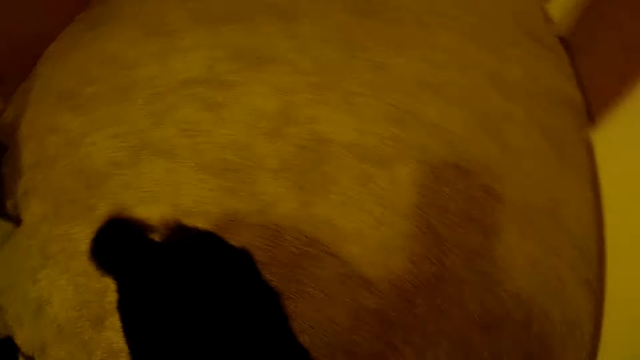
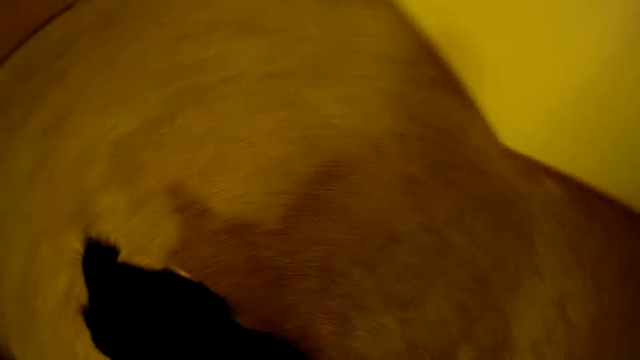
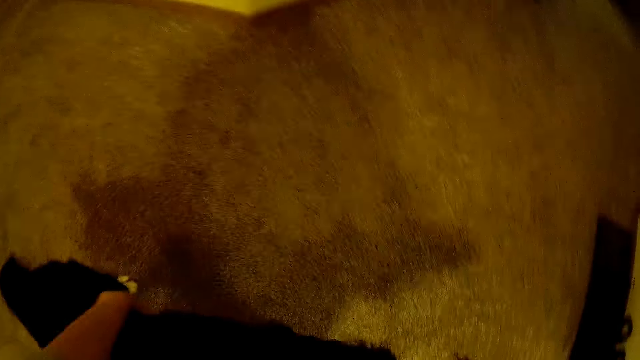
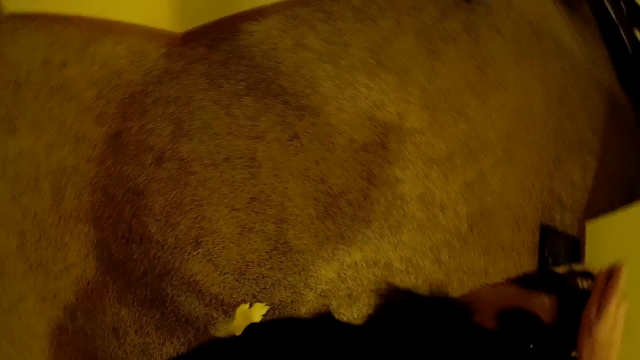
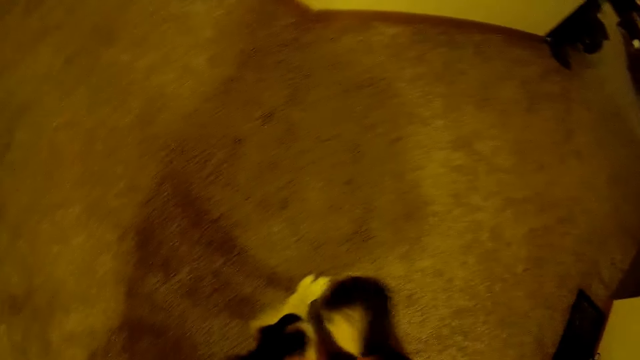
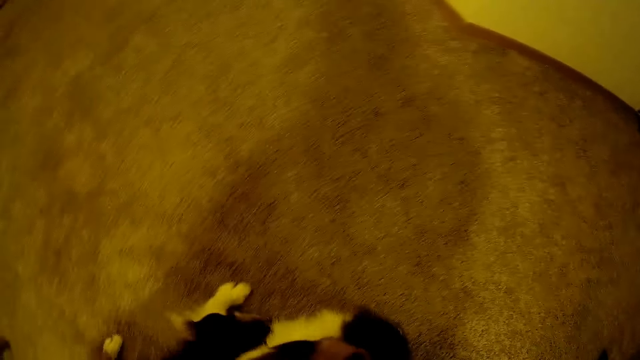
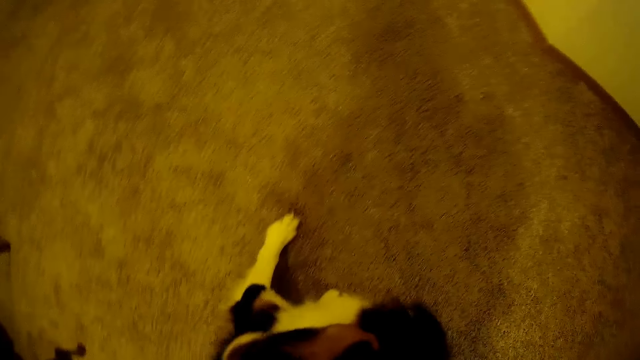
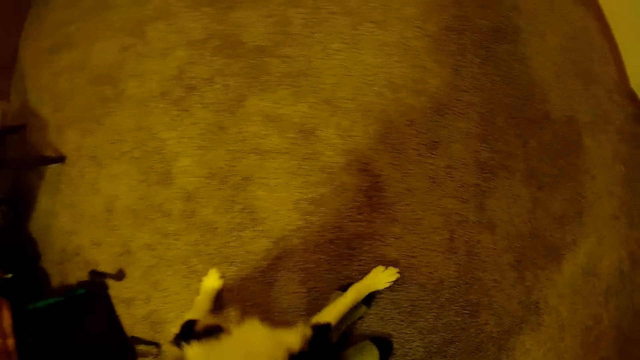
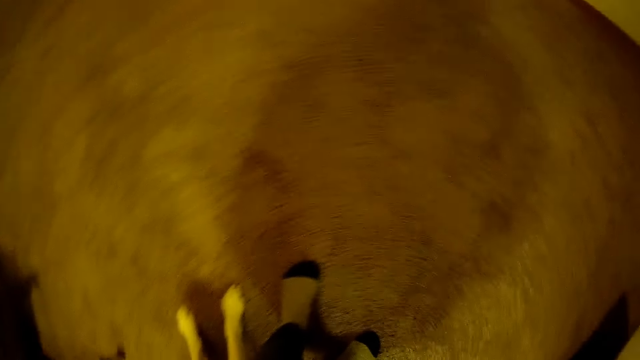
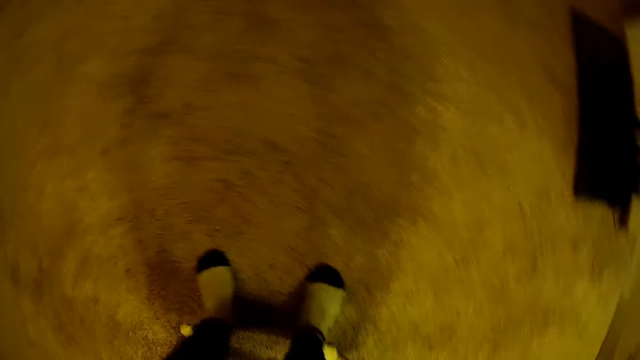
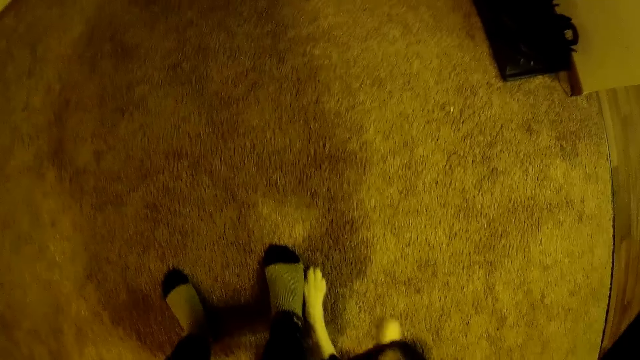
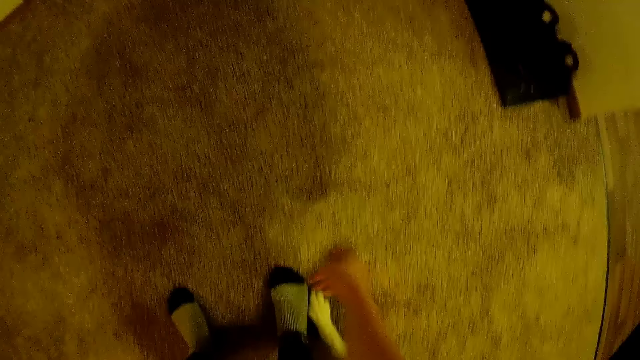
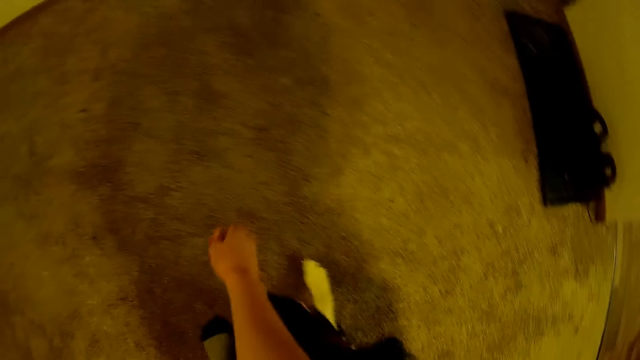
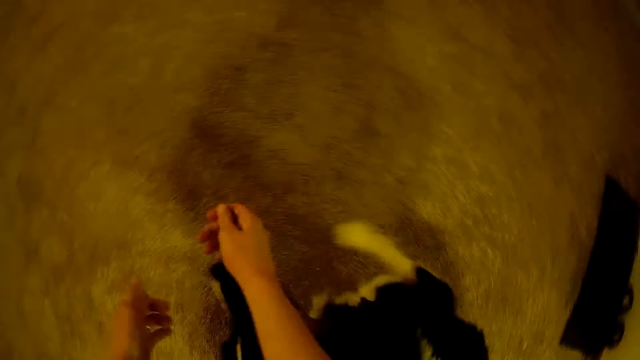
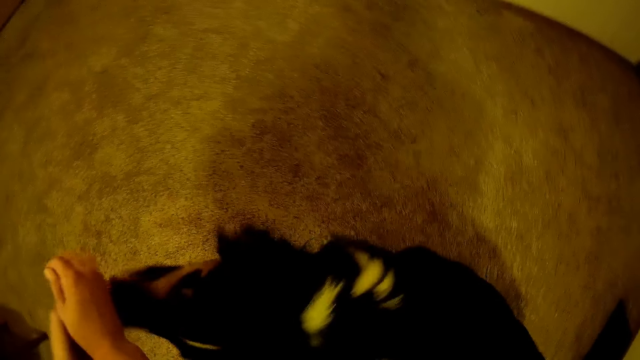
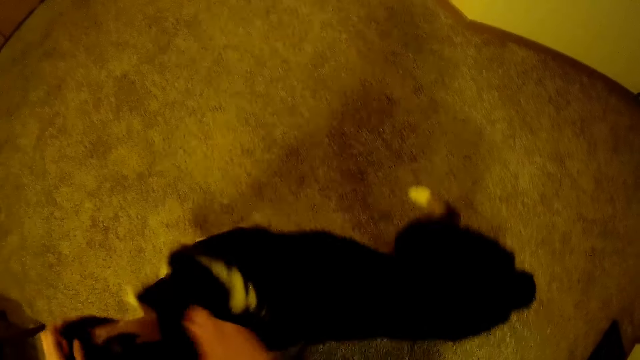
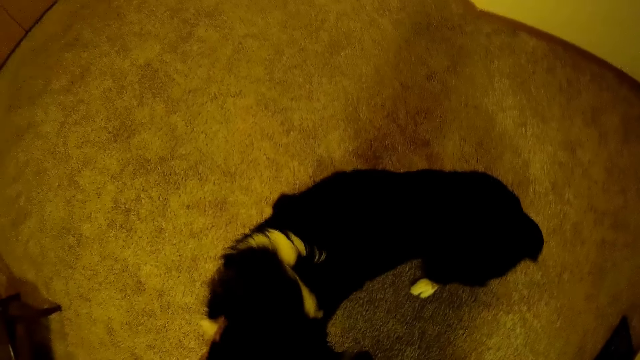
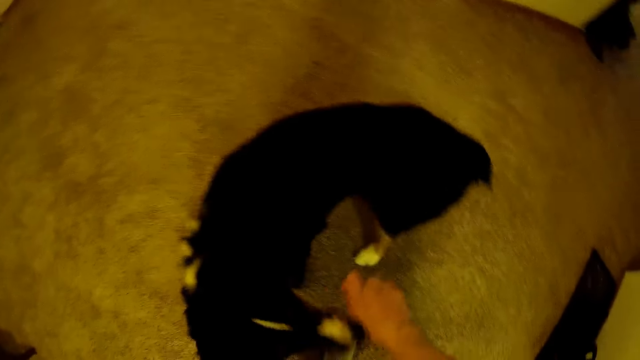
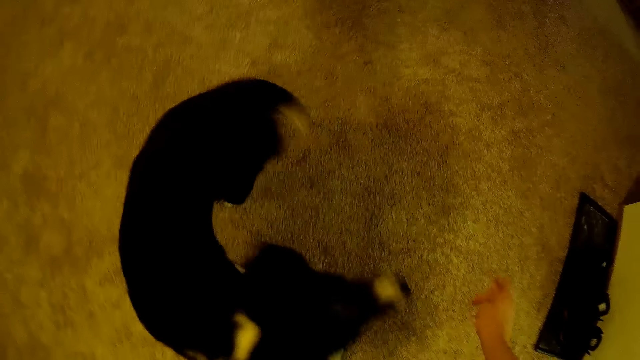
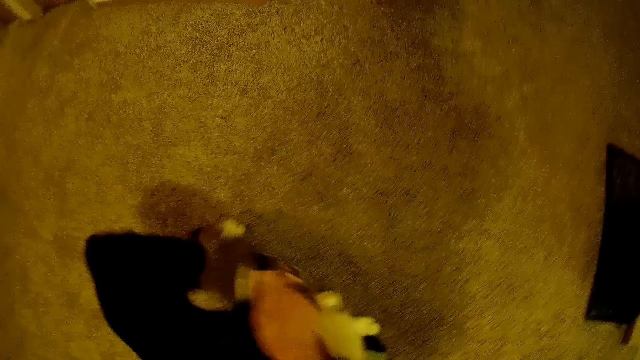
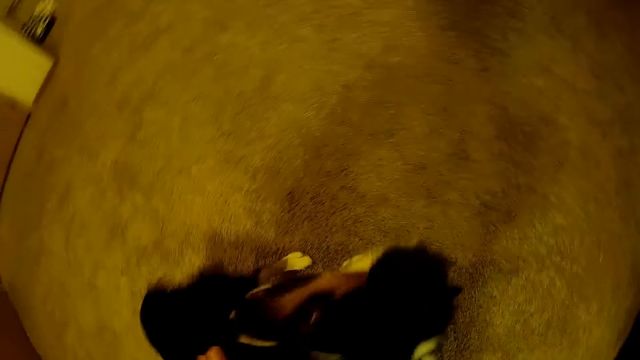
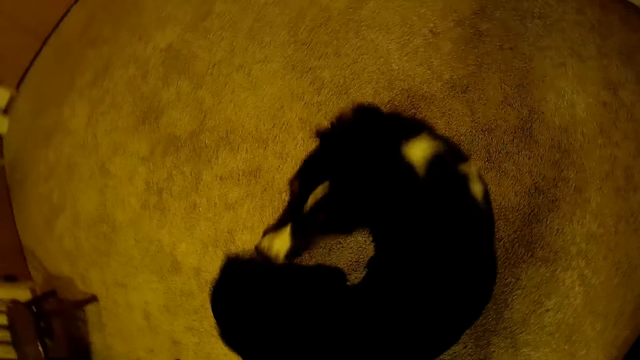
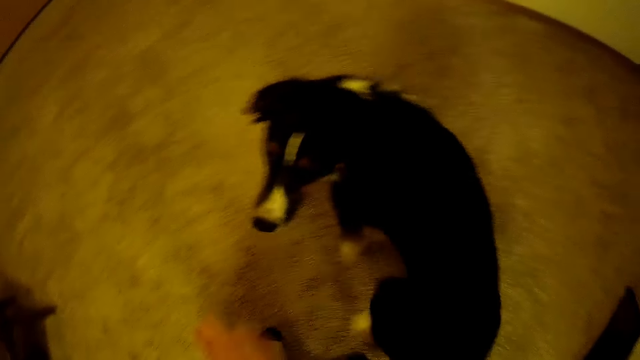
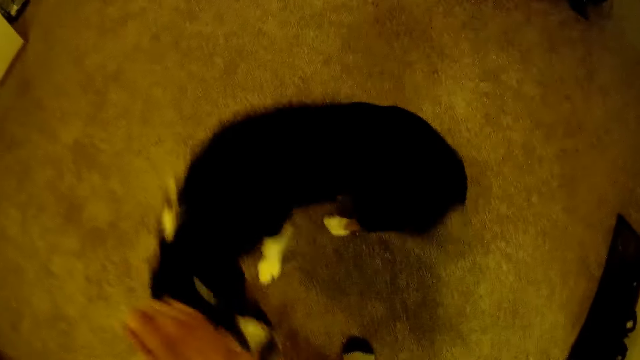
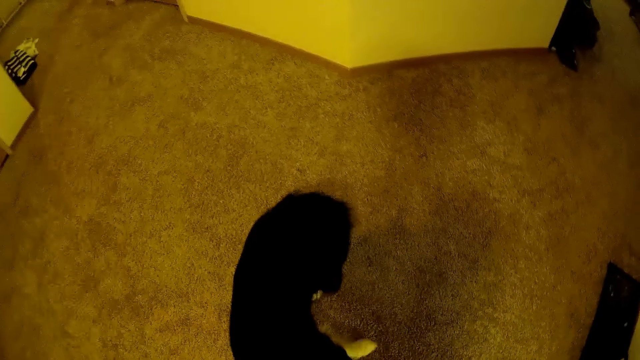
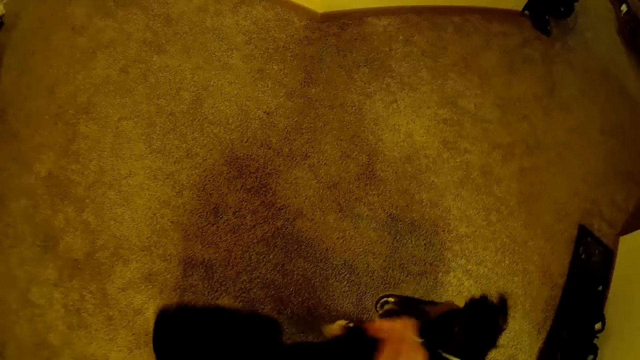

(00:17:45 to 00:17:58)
The camera wearer touches the dog. They move a hand forward. They swing the hand around.

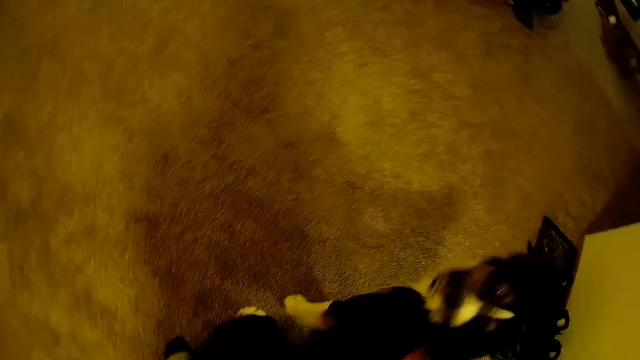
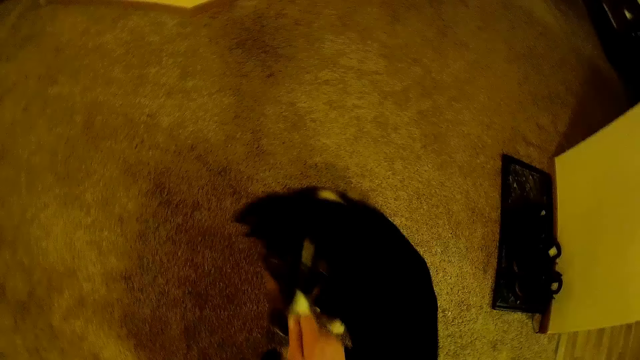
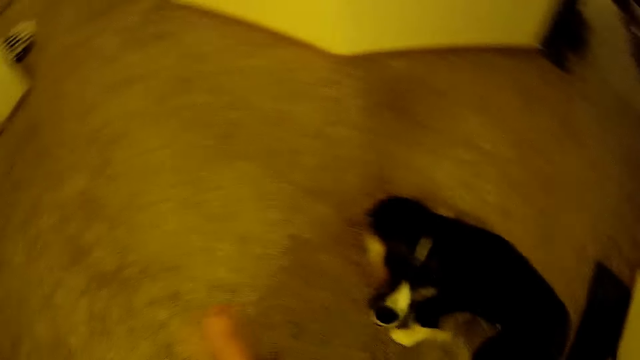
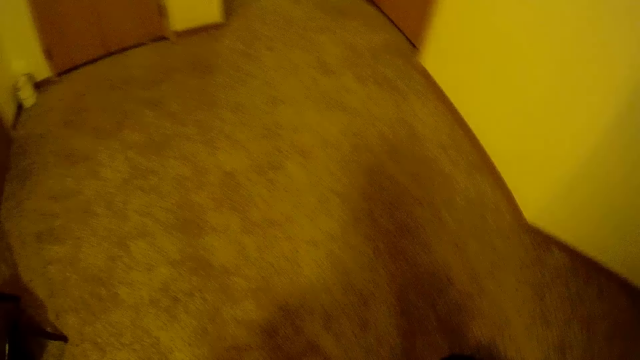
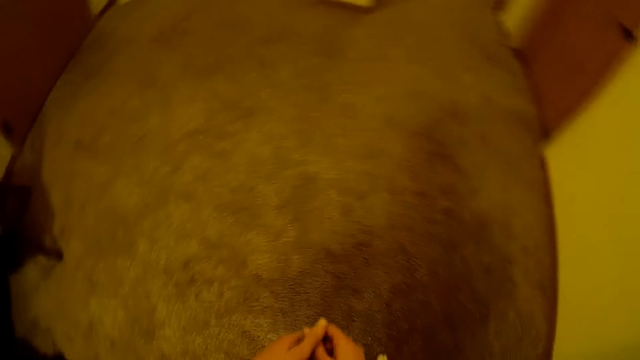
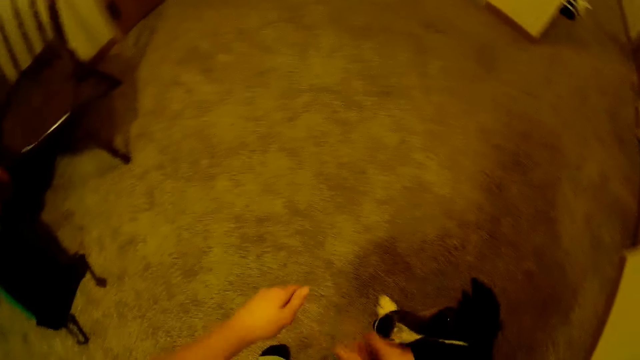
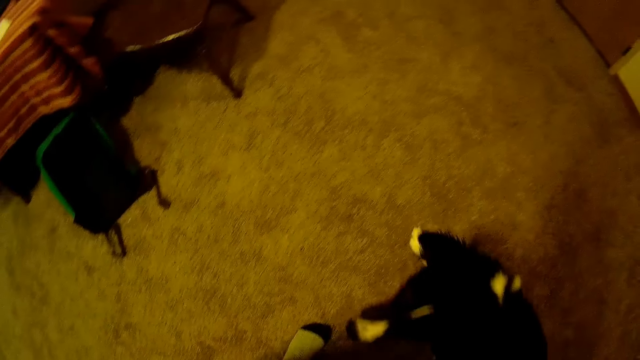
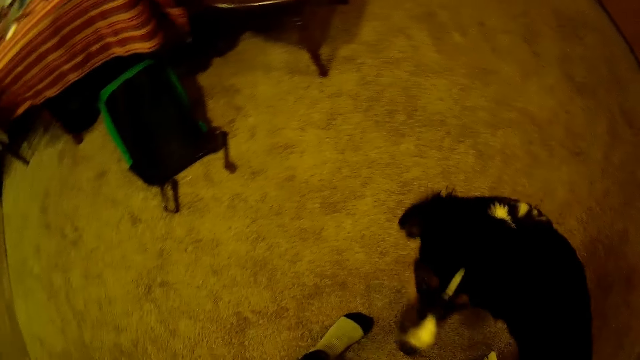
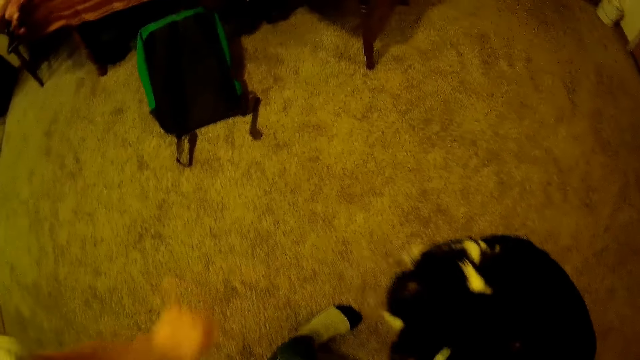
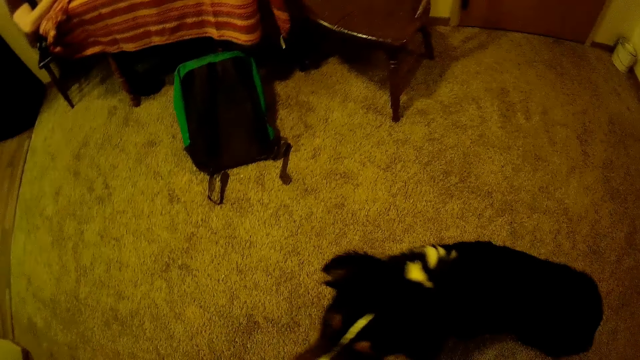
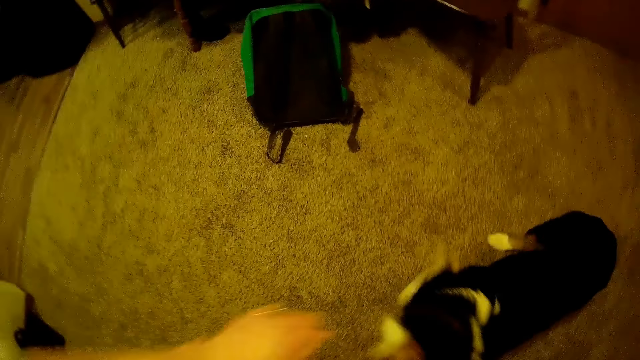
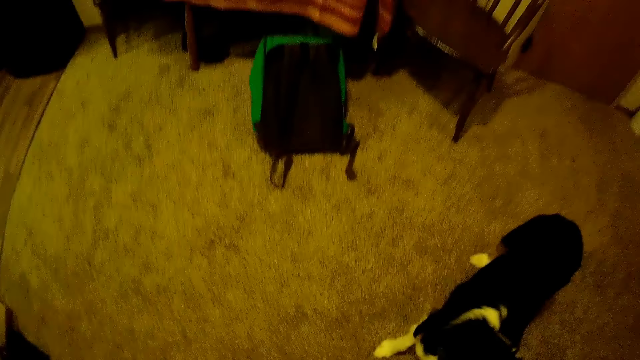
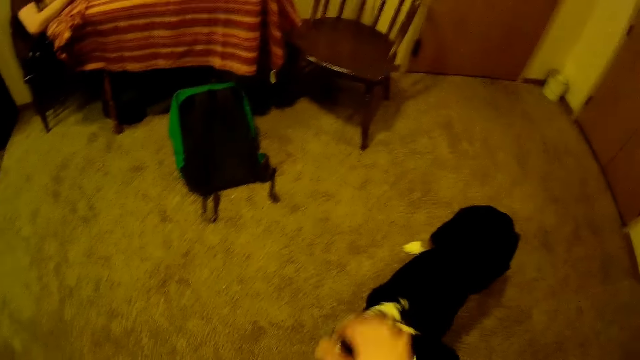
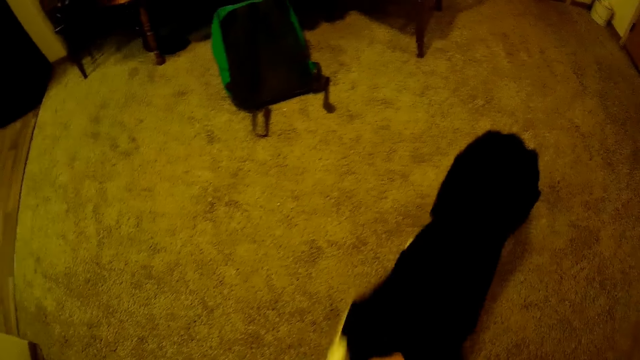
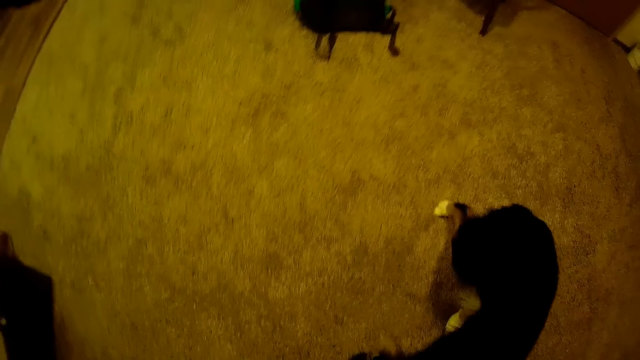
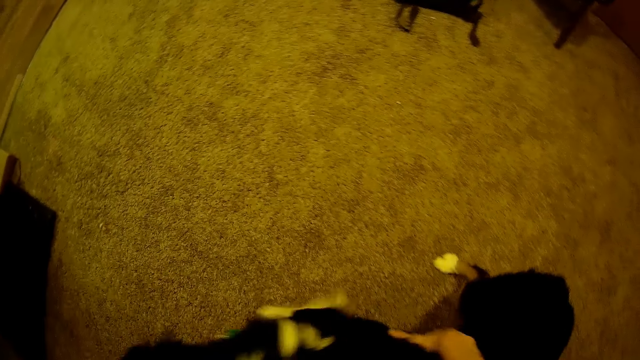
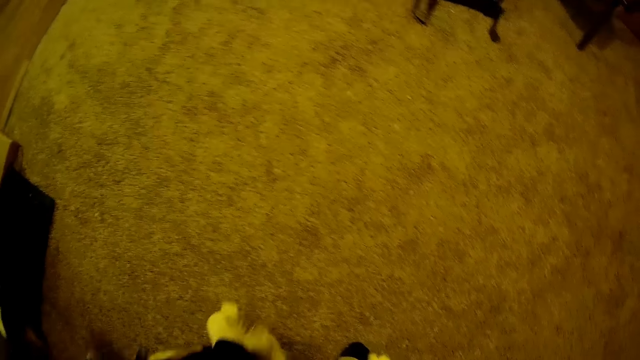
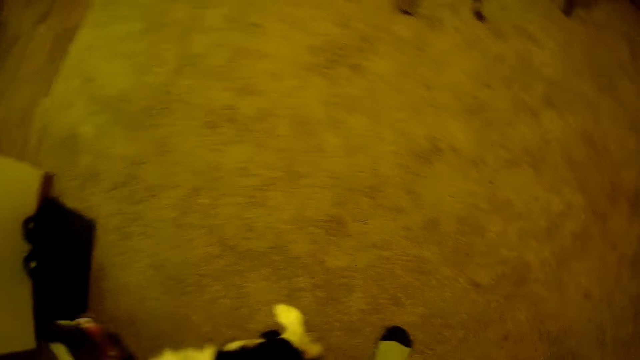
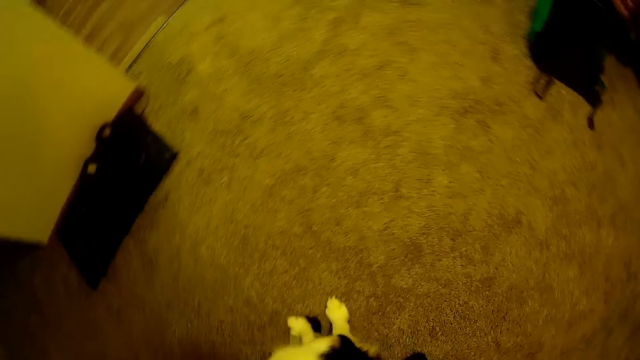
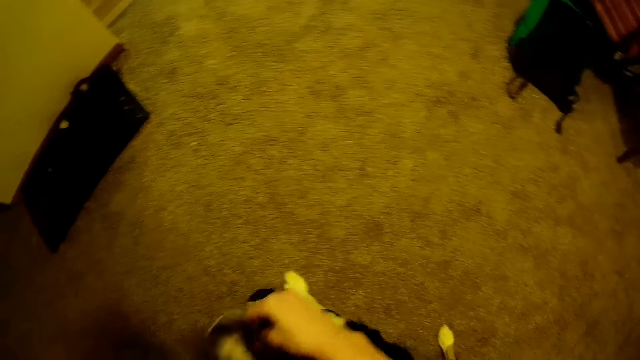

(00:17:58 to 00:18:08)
The camera wearer moves food to the other hand. They move their hands down. They shake a hand. They hold the dog.
